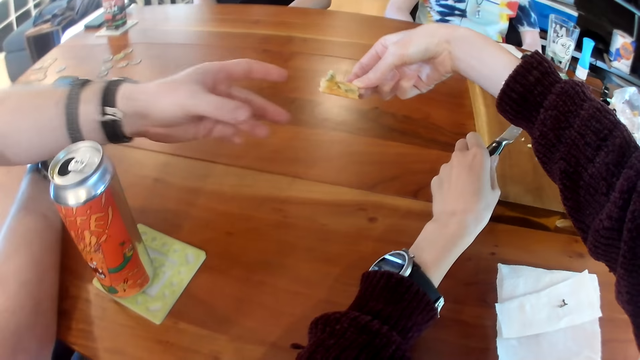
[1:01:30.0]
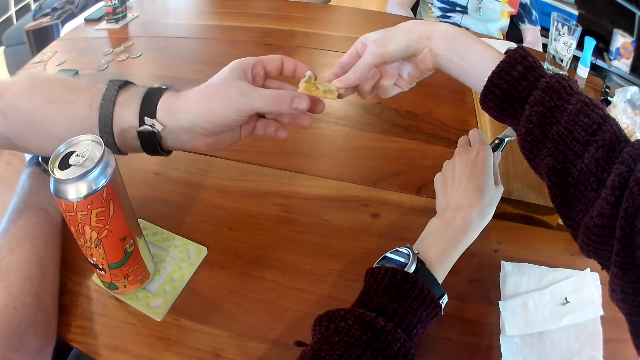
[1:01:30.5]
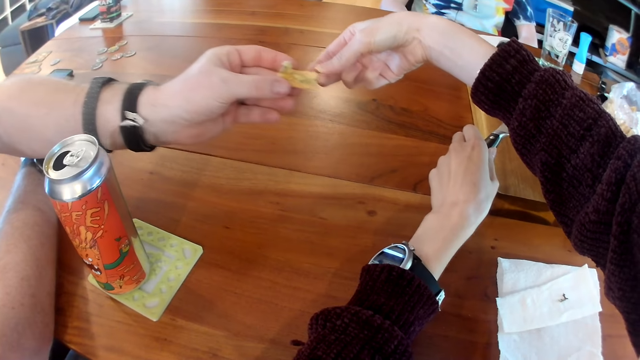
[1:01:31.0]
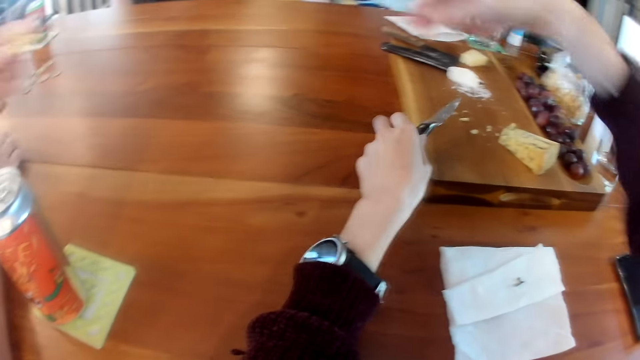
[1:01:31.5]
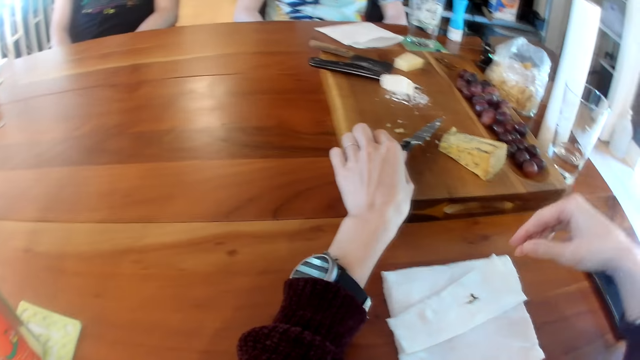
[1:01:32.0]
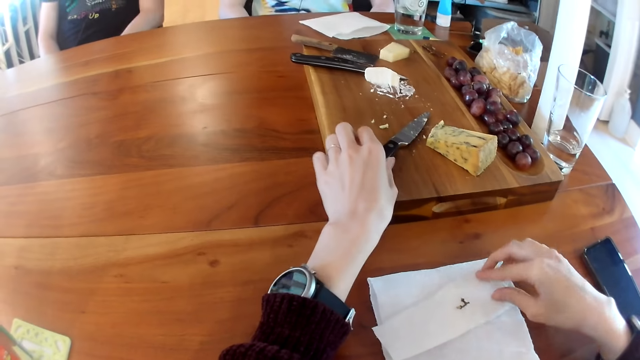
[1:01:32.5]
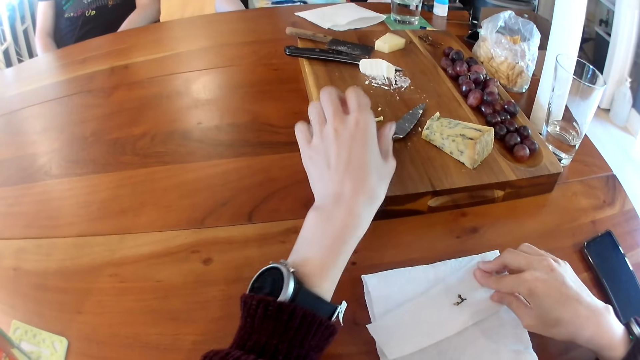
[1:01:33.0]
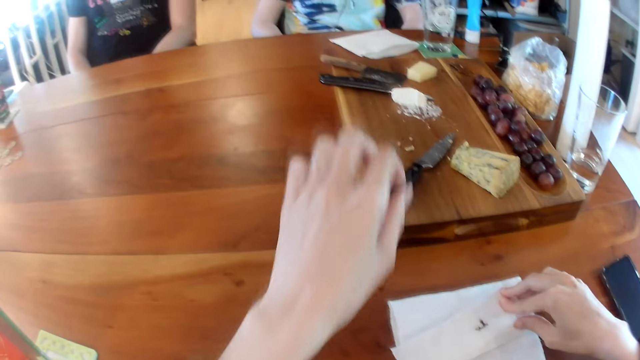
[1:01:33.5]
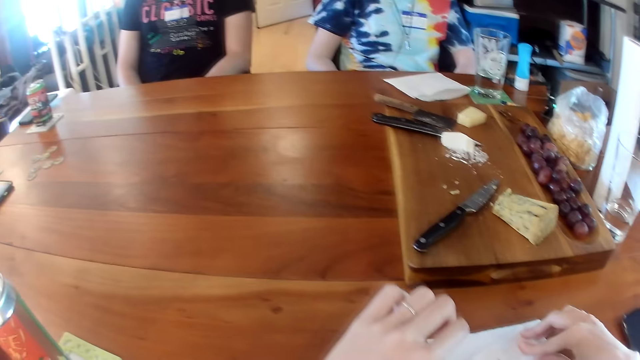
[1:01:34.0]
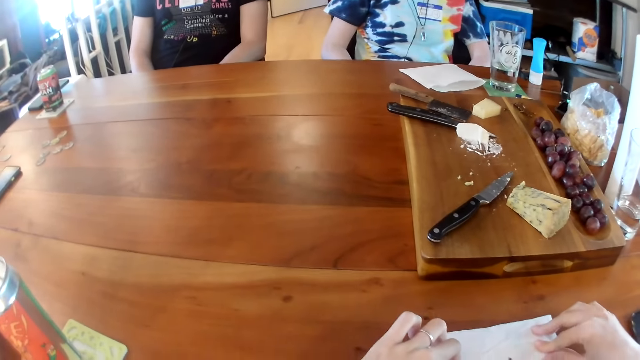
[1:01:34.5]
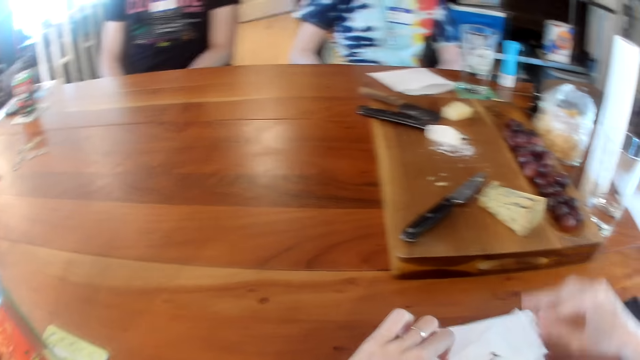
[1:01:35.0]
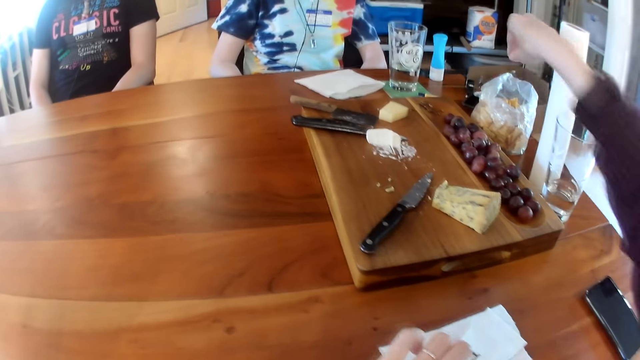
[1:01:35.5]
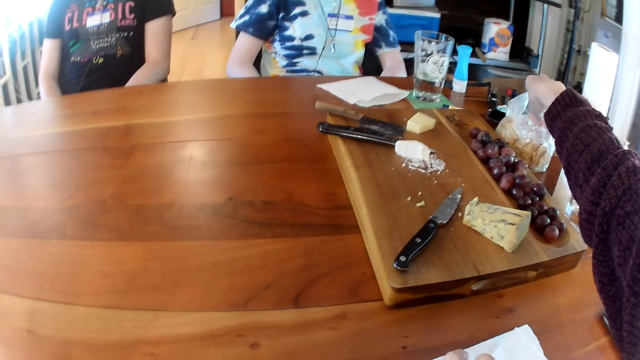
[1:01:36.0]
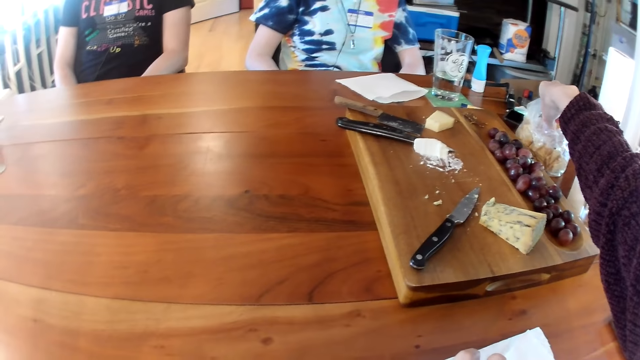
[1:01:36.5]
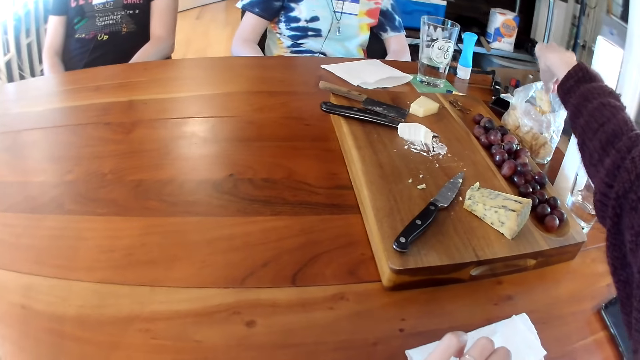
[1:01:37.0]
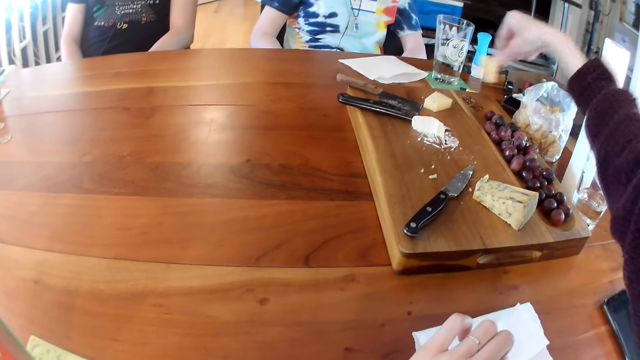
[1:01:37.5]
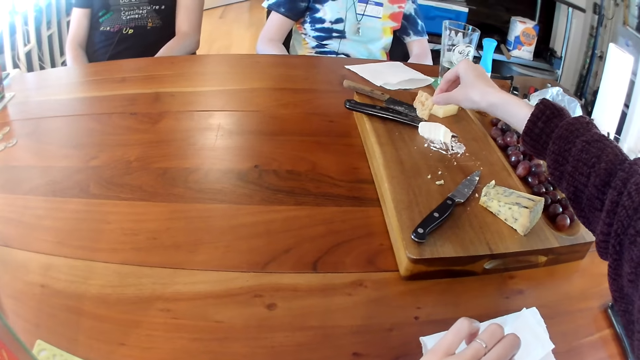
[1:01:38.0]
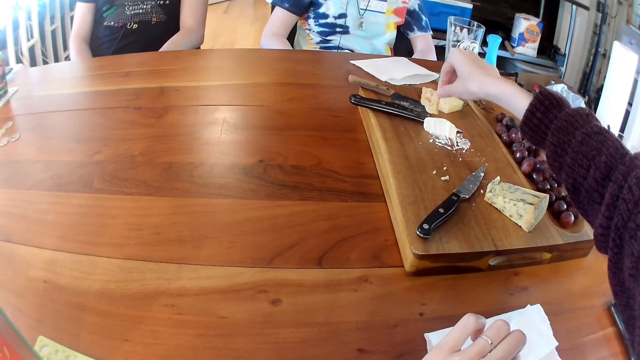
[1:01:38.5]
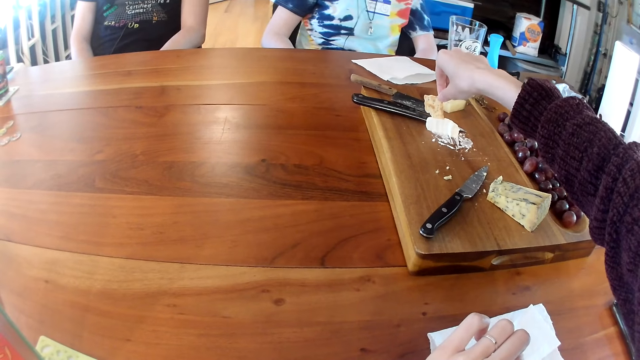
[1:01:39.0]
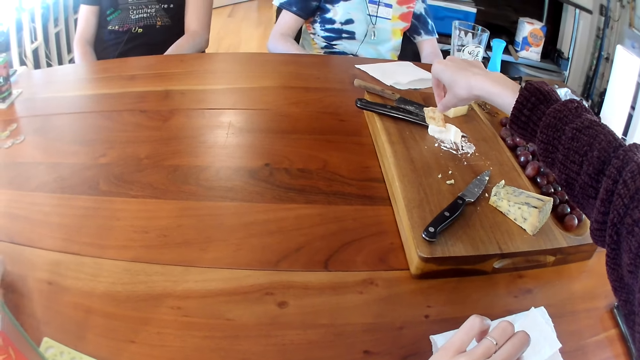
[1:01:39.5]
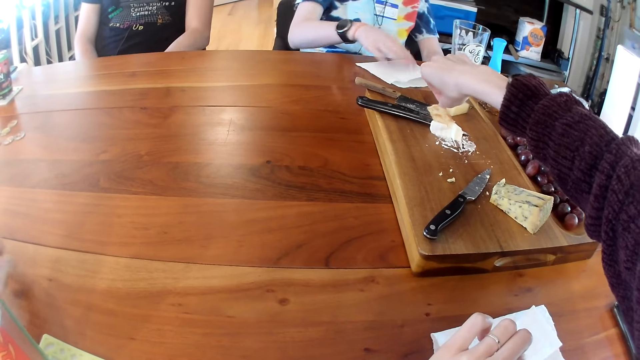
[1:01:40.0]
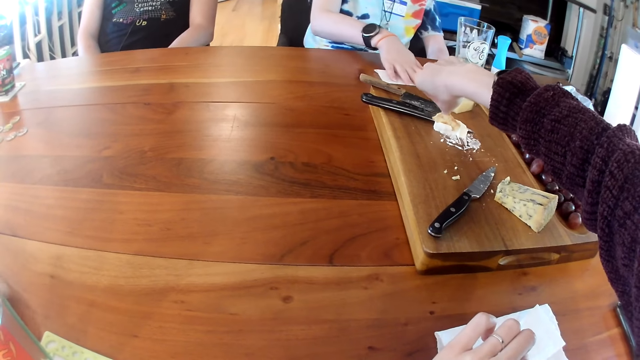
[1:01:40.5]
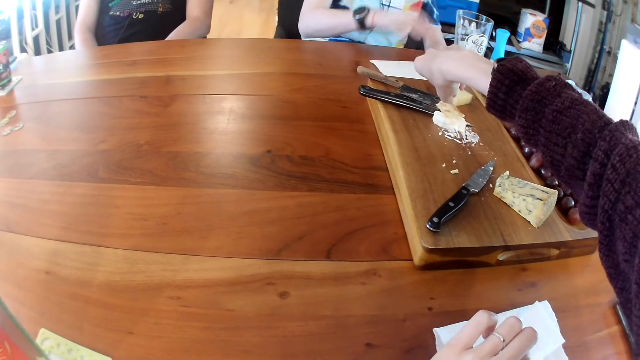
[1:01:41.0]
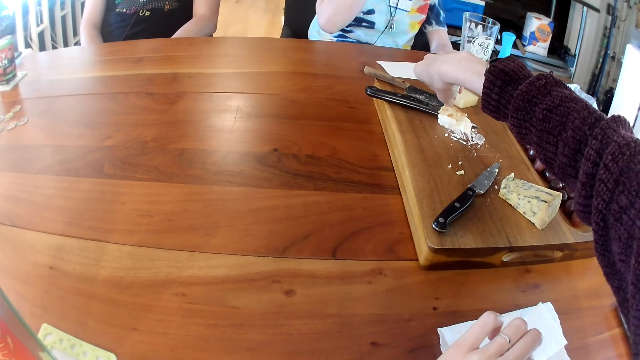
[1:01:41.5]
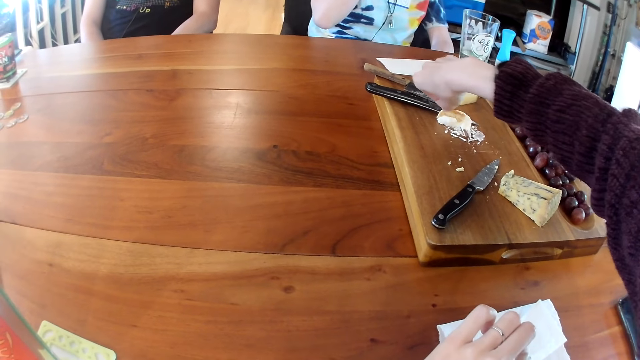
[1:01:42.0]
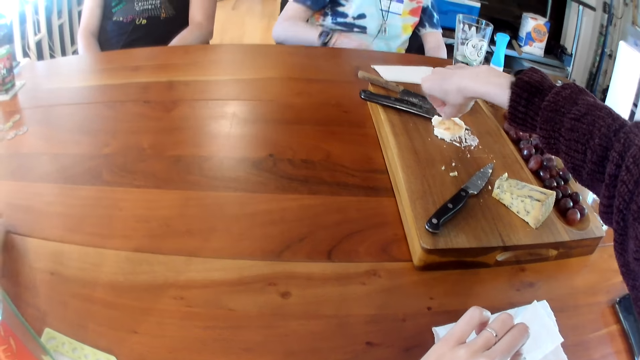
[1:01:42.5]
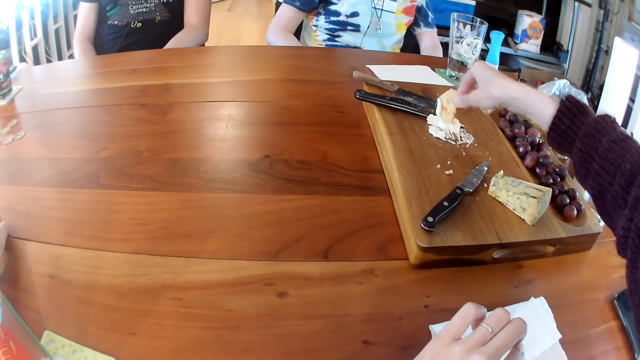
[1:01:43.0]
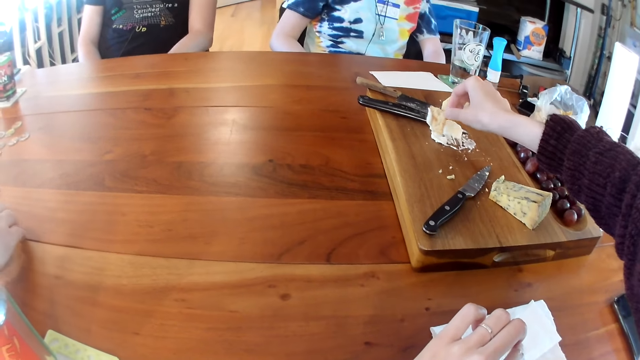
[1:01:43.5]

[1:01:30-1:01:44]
The camera wearer passes the biscuit in her right hand to the man. The man collects the biscuit from the camera wearer with his left hand. The camera wearer drops the knife on the wooden tray with her left hand. She takes biscuits from the polythene bag on the table with her right hand. She rubs the biscuit in her right hand on some cream on the wooden tray on the table. The woman holds the paper on top of the table with her hand and removes her hand from the paper on top of the table.

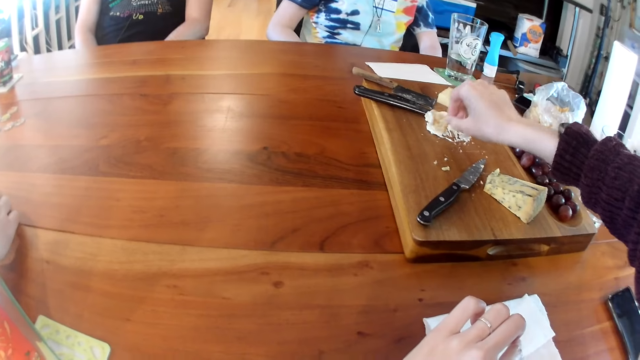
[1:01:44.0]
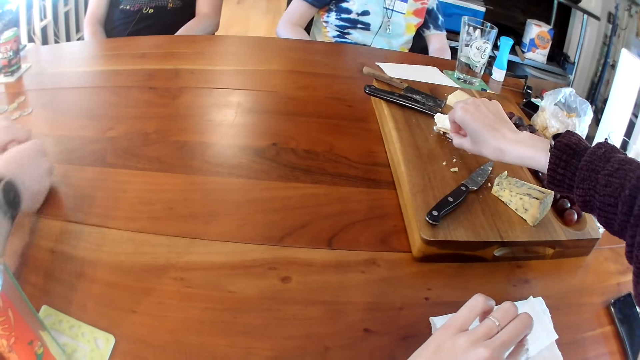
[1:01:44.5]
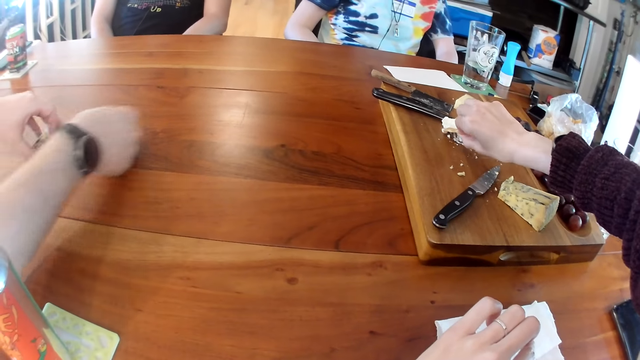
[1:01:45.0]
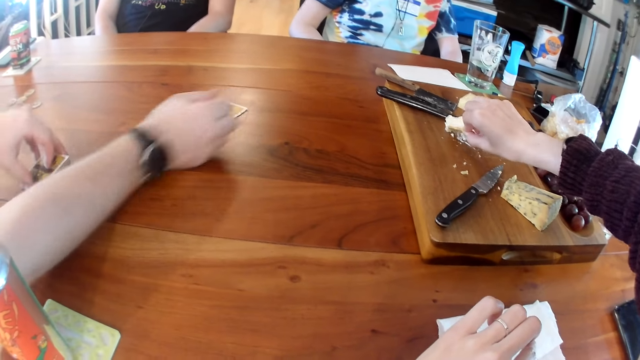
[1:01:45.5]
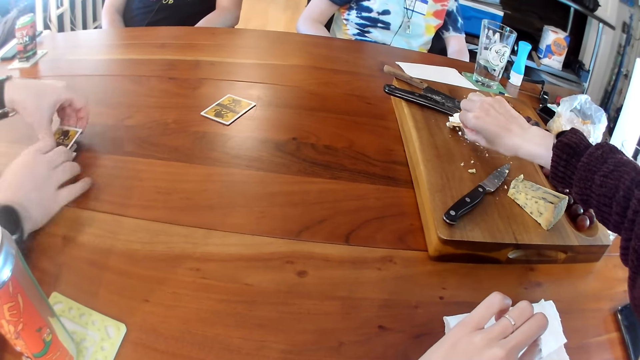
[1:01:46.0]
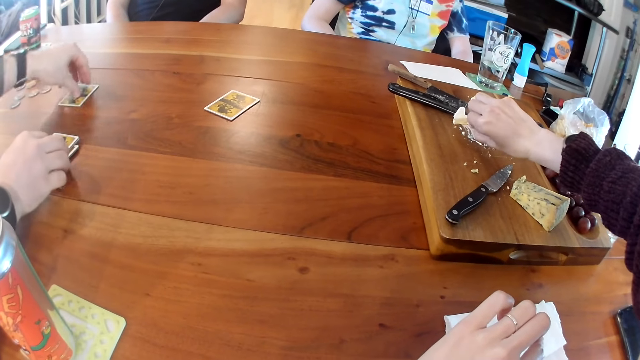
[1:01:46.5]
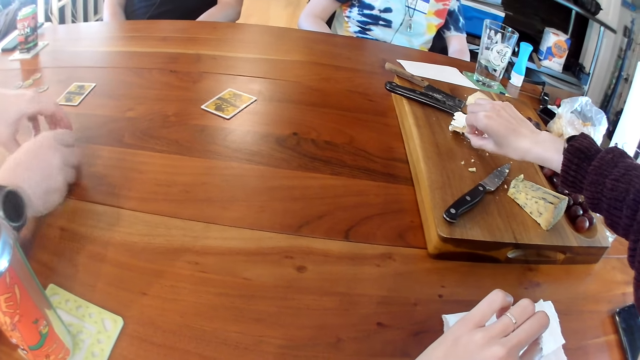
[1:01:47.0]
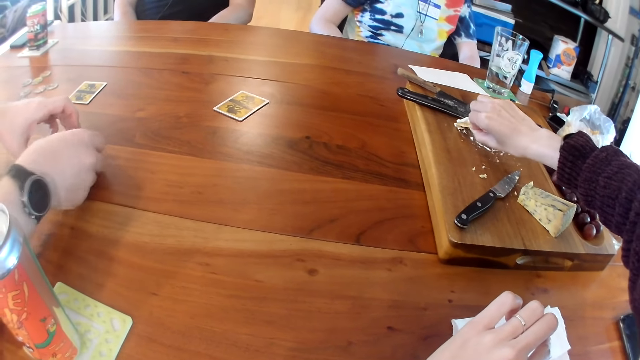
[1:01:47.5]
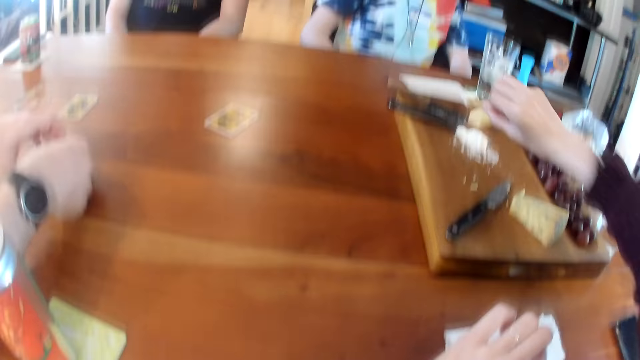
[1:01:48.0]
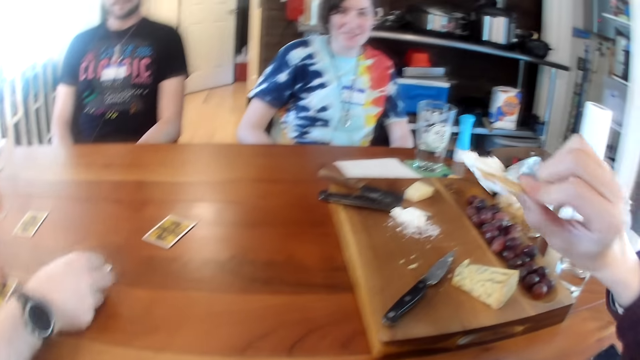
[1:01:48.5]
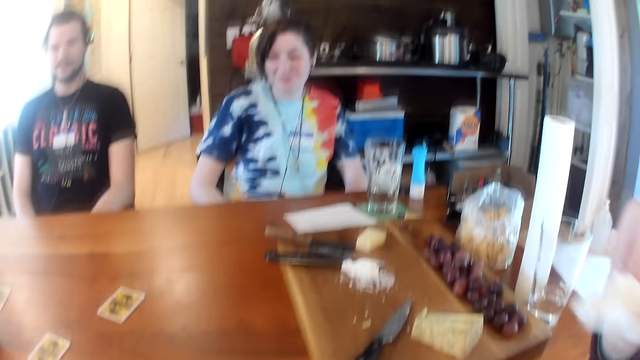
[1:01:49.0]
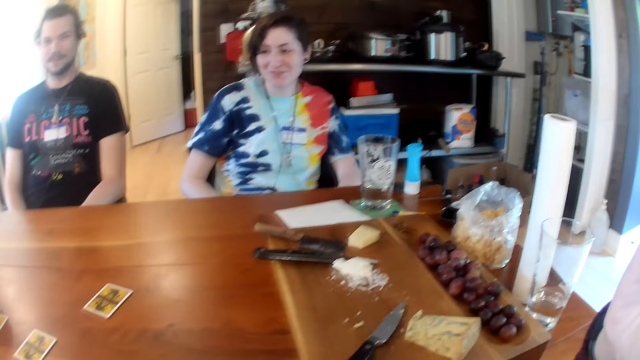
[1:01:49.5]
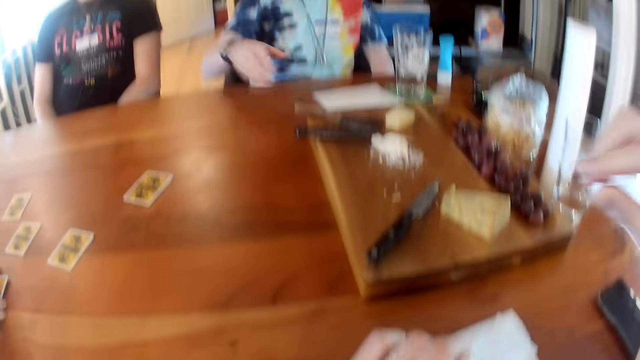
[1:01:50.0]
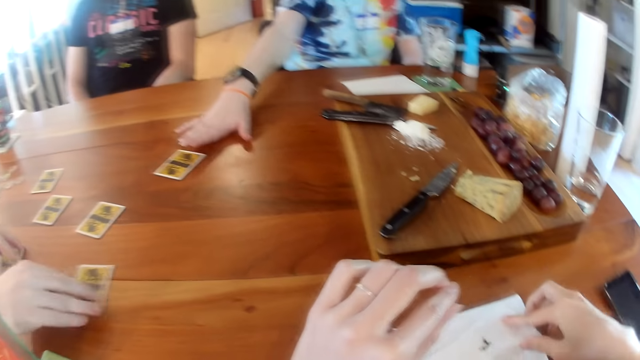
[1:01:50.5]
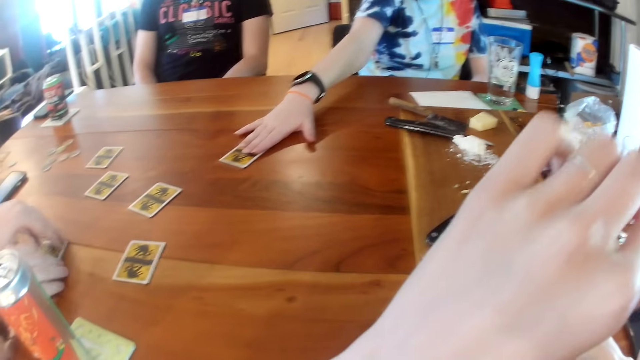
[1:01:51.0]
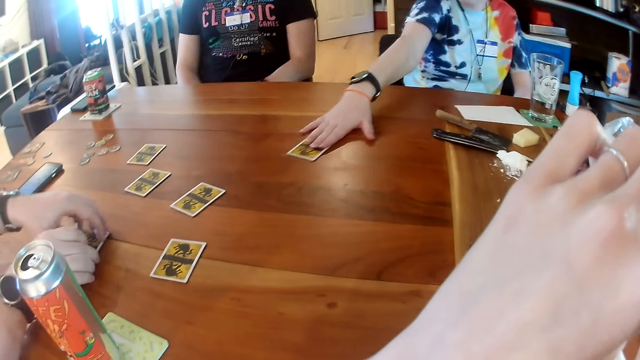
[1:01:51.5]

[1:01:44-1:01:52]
The man places a card on the table with his right hand. He places another card on the table with his left hand. He places another card on the table with his right hand. The camera wearer eats the biscuit in her right hand. The man interacts with the people on the table. He places a card on the table with his right hand. The woman takes the card from the table with her right hand. She moves the card on the table with her hand.
